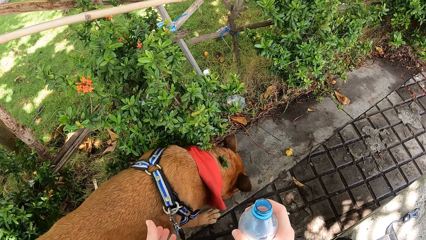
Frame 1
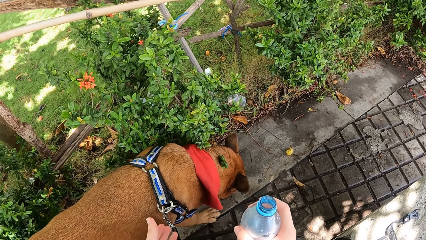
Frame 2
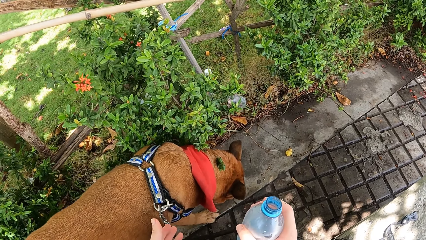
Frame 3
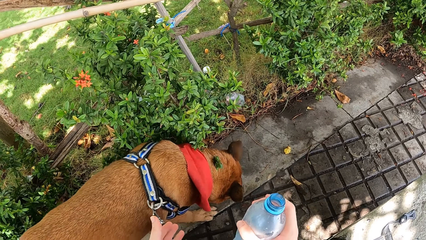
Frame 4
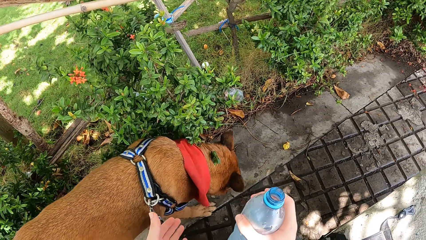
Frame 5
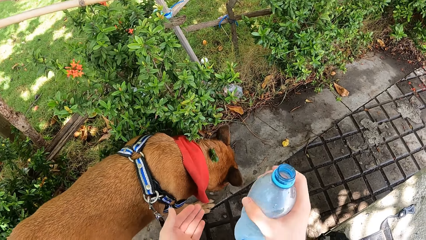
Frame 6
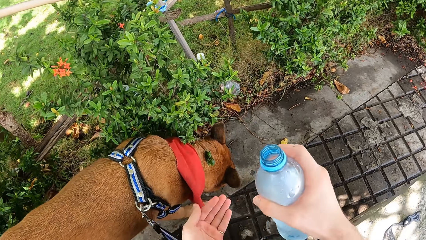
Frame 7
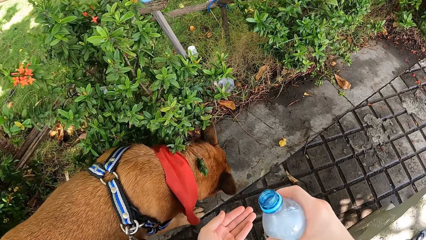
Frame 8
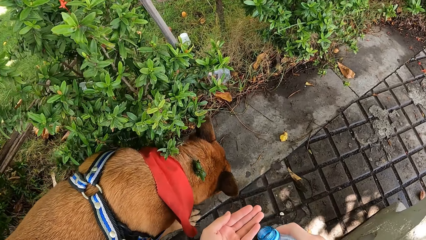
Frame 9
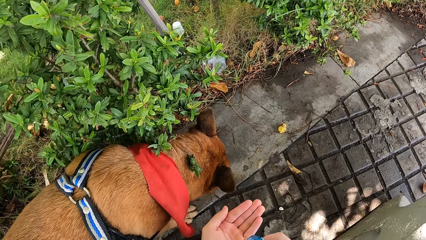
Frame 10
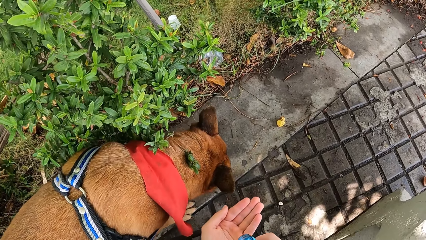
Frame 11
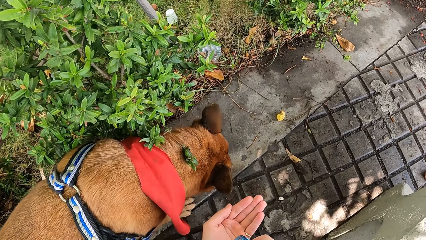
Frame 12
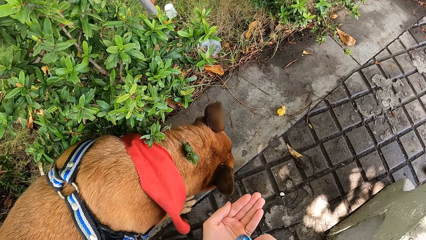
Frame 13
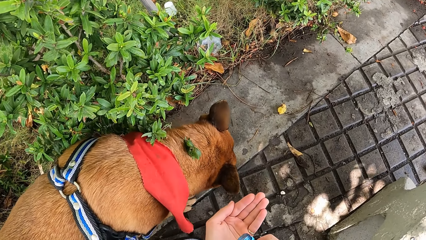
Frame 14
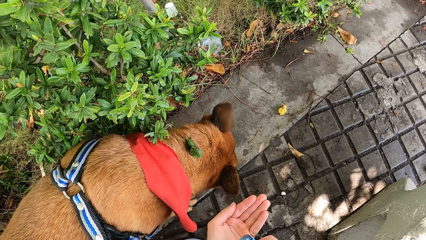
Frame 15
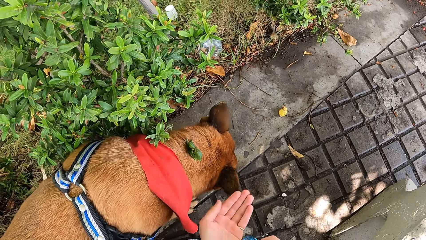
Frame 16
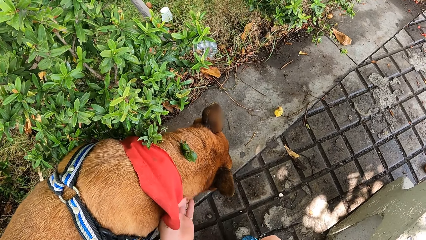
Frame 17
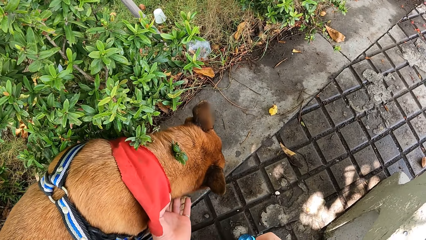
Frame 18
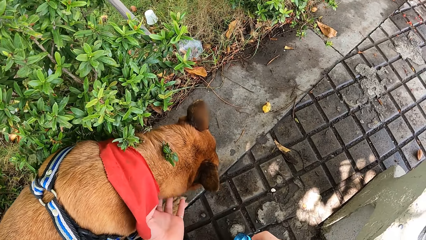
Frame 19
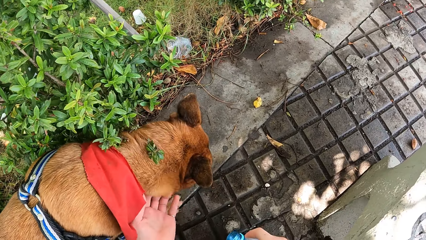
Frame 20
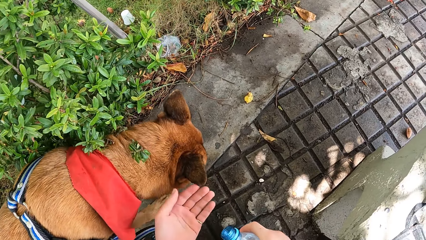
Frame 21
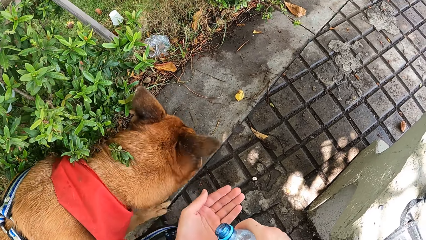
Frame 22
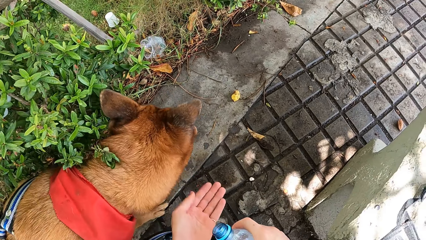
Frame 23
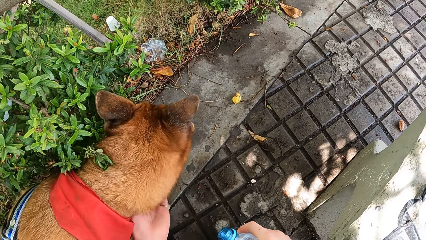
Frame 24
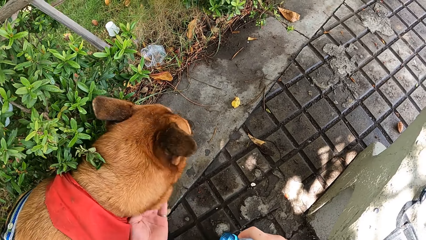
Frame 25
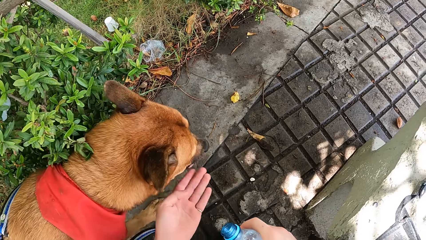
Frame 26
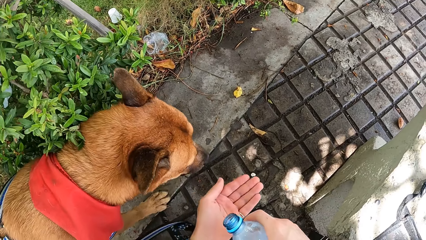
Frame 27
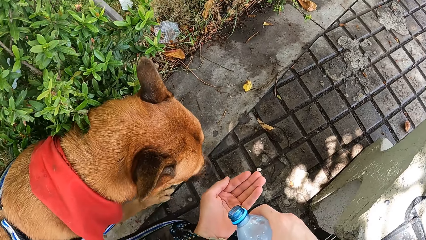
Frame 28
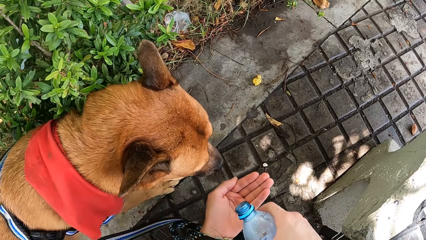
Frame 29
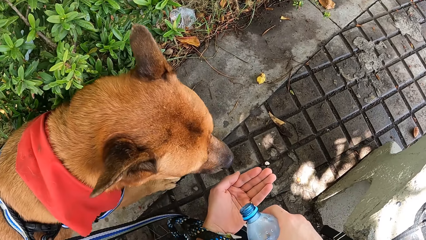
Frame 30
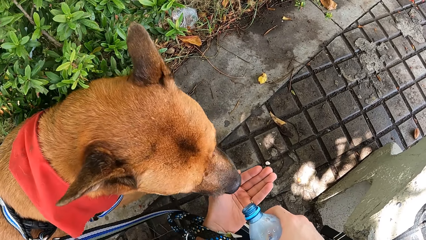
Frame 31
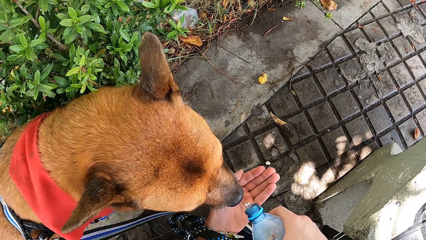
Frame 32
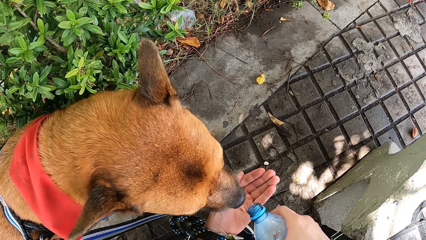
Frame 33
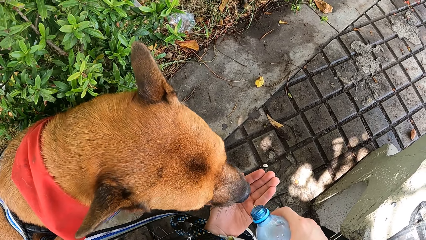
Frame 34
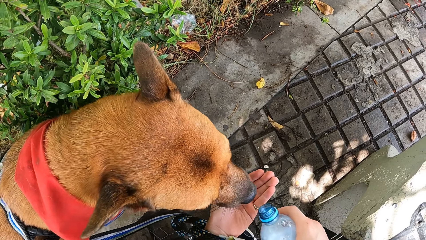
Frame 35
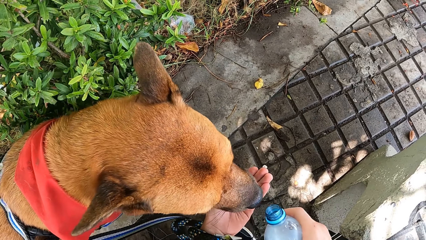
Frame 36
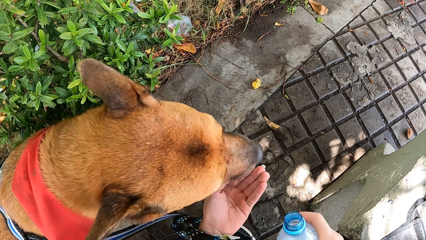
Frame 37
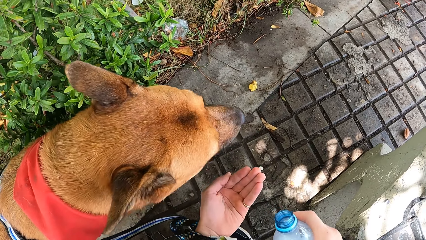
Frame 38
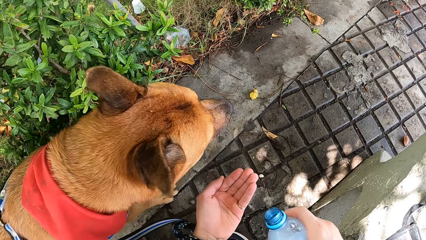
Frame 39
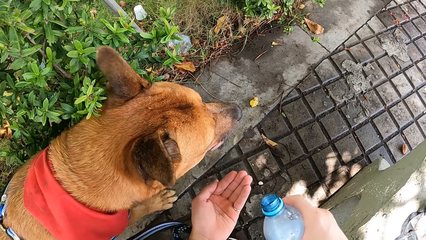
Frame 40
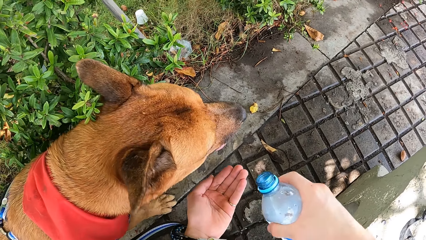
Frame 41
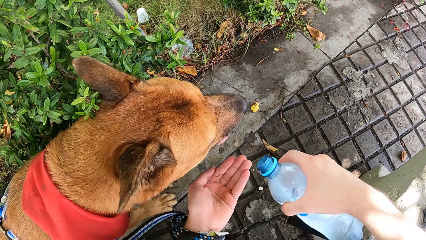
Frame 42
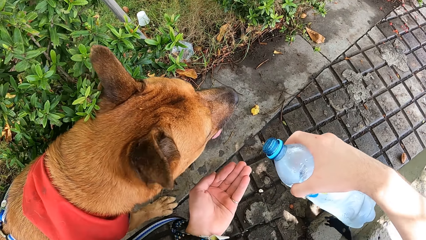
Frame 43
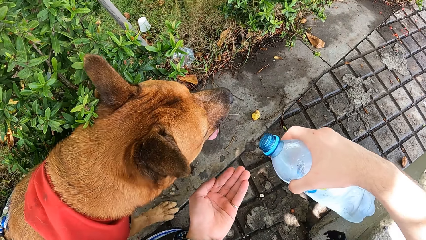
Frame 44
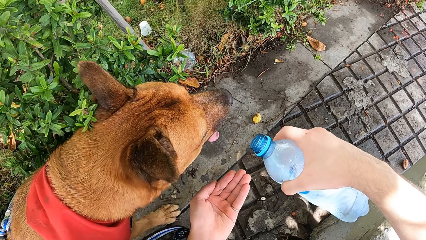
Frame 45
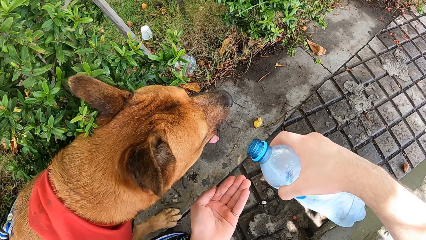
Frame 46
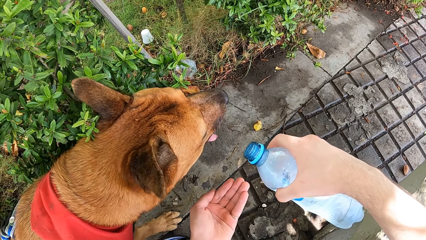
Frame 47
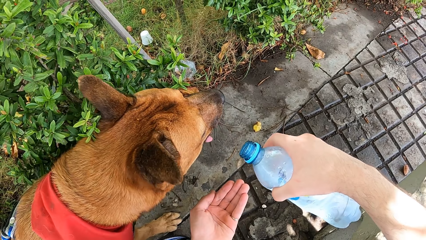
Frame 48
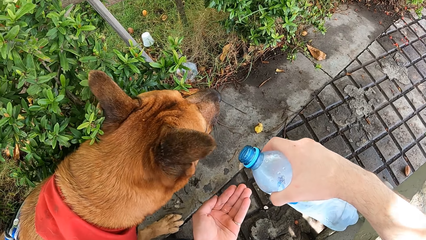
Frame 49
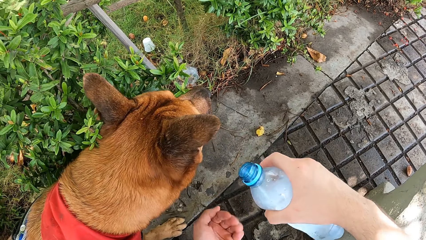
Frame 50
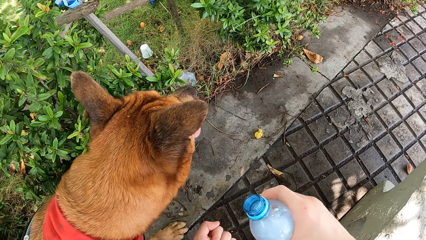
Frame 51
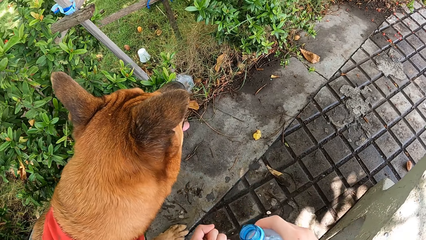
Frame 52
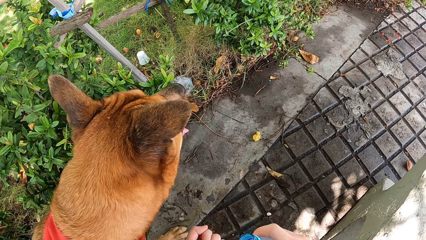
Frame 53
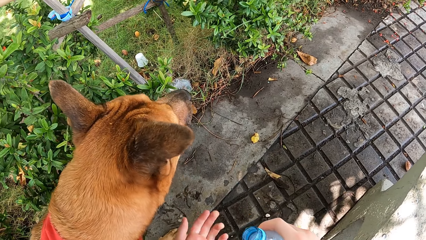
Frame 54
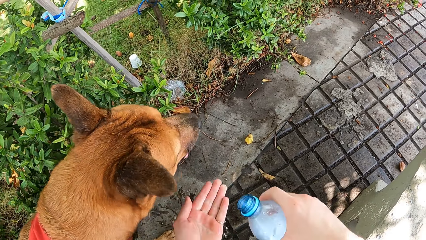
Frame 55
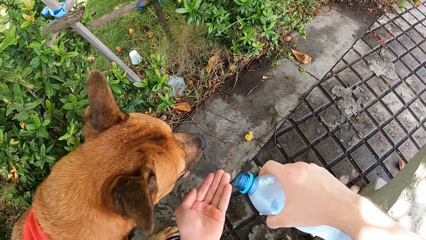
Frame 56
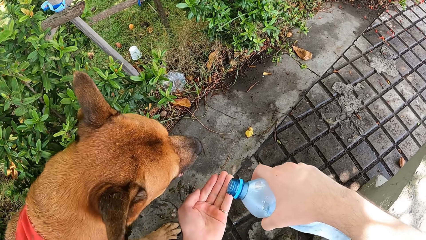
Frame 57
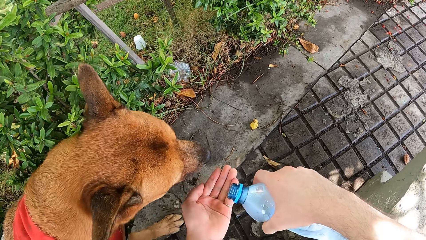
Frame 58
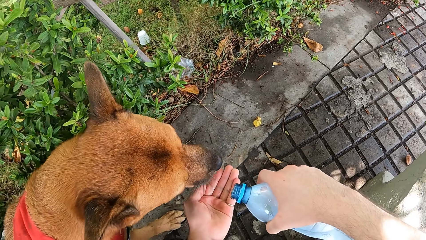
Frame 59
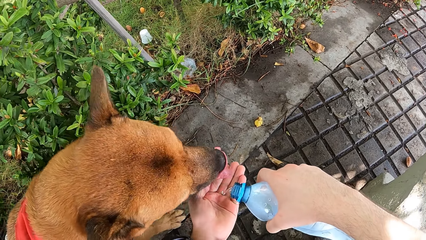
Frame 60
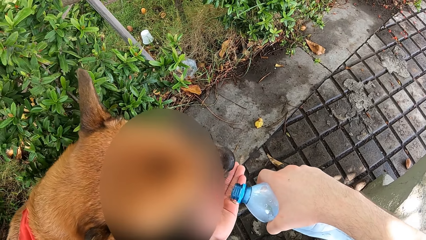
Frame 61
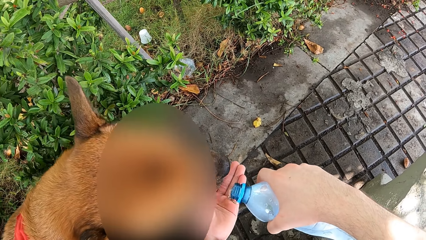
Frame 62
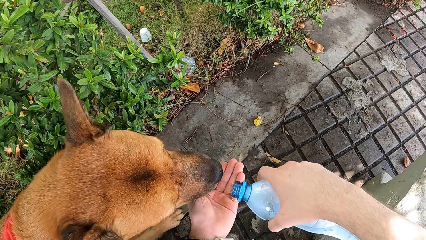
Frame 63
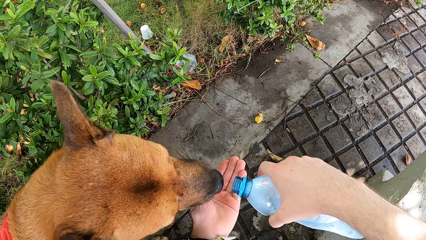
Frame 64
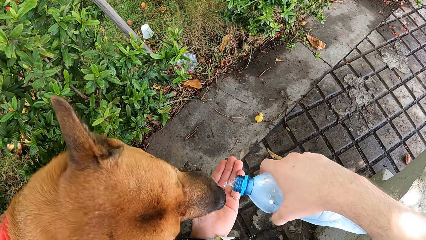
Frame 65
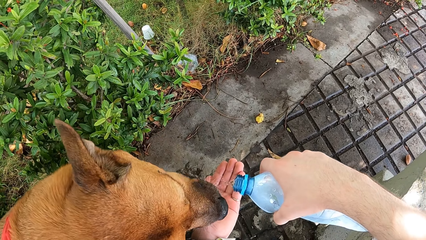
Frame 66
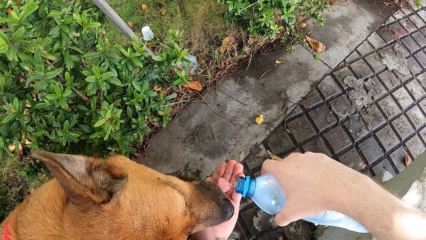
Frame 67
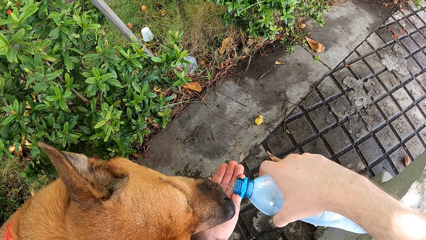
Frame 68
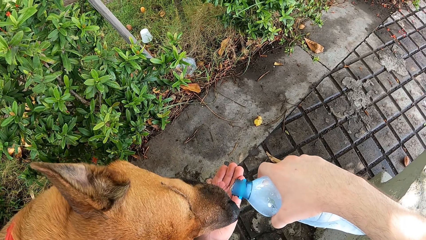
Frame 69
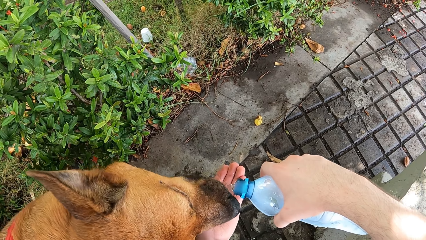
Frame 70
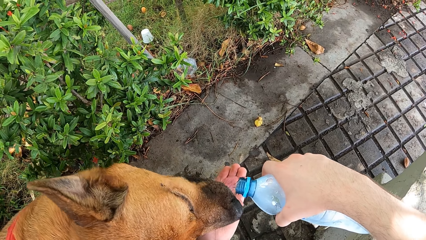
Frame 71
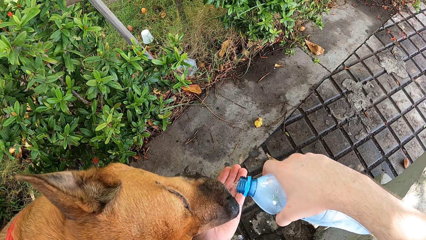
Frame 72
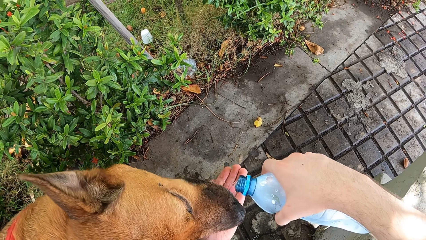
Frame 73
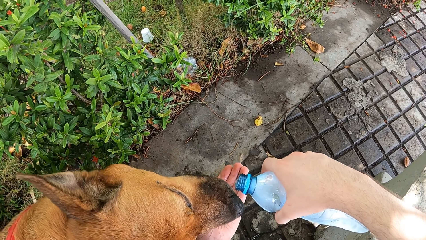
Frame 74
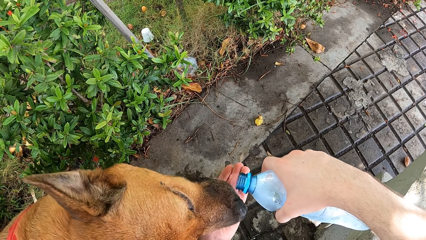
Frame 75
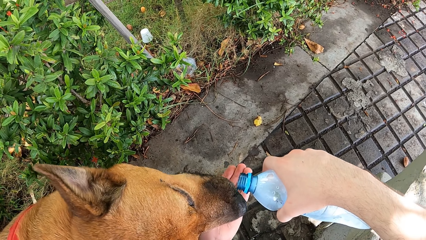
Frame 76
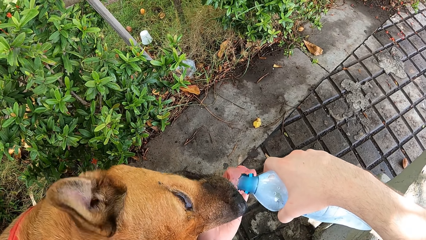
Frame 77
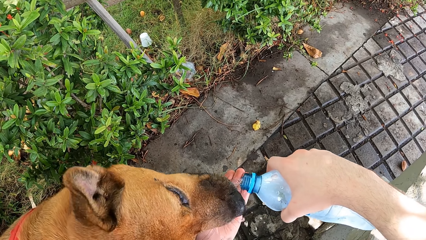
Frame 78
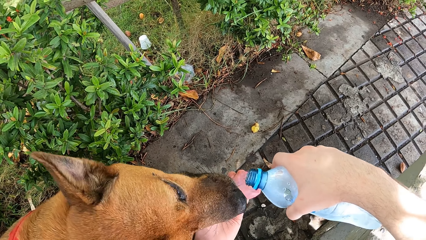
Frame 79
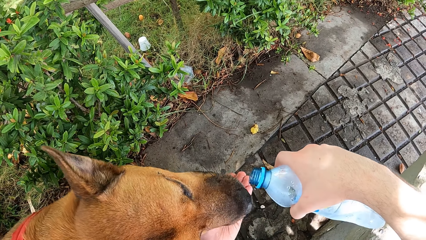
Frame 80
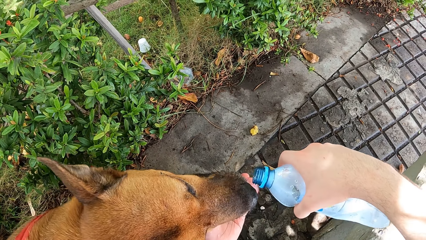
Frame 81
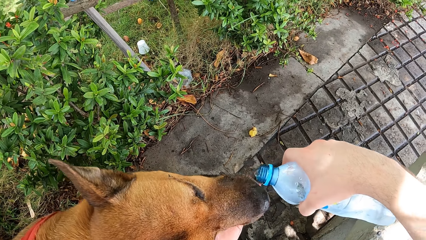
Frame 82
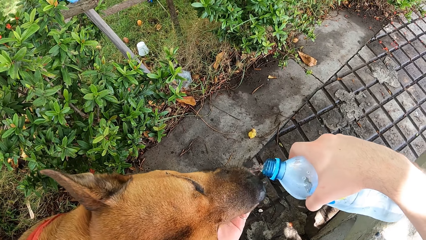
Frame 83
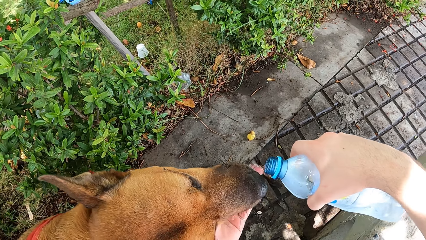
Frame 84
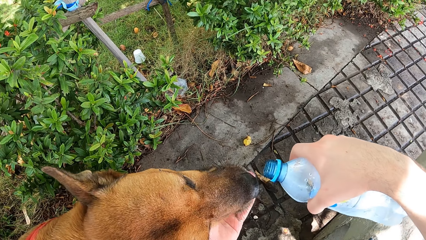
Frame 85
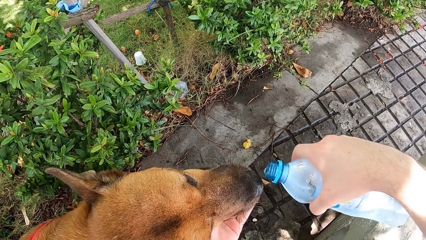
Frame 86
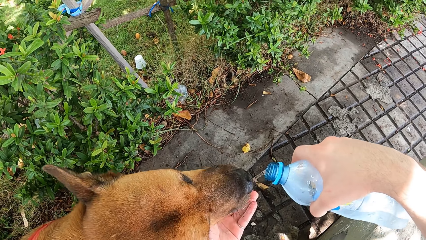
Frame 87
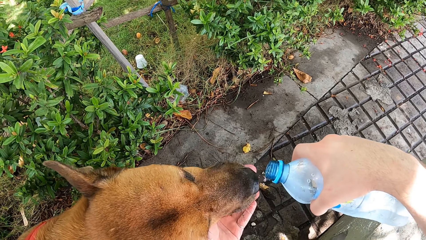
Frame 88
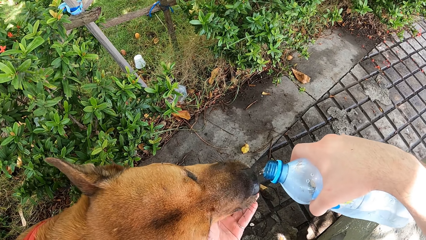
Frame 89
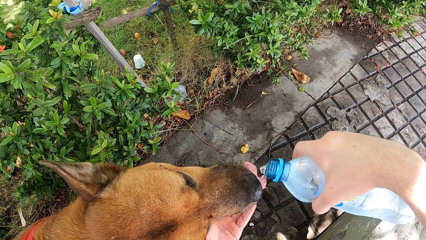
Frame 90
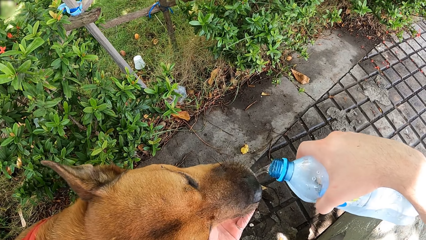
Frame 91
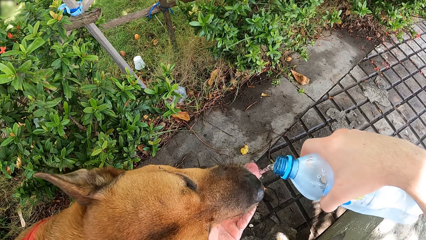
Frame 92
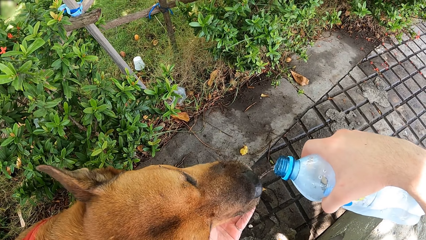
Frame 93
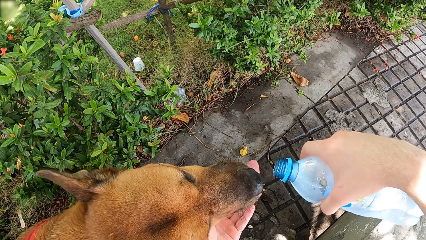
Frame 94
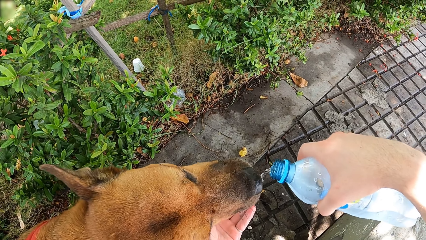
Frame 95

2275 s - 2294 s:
The camera wearer stares at the dog. They pour water on the hand. They stare at the dog again. They groom the dog. They stare at the dog. They pour water for the dog. They feed the dog.
